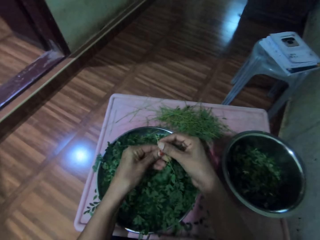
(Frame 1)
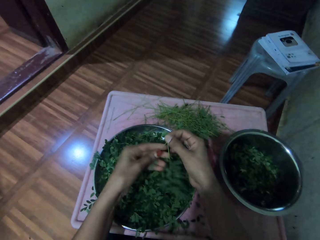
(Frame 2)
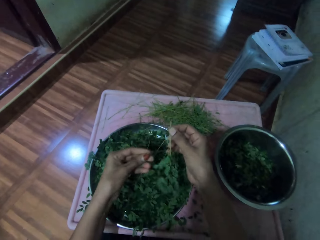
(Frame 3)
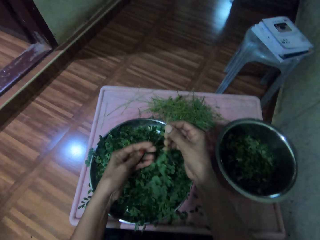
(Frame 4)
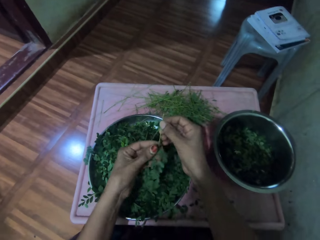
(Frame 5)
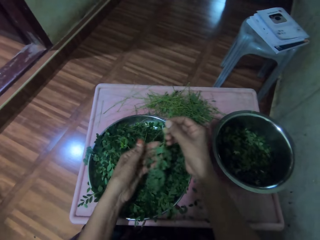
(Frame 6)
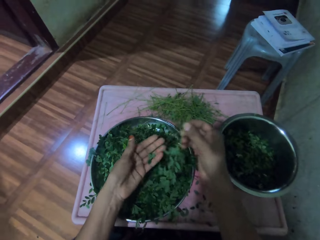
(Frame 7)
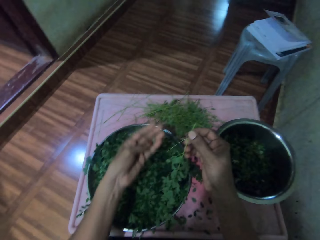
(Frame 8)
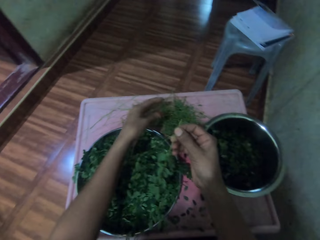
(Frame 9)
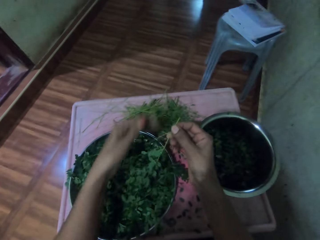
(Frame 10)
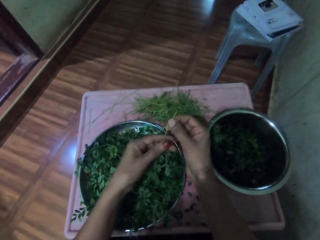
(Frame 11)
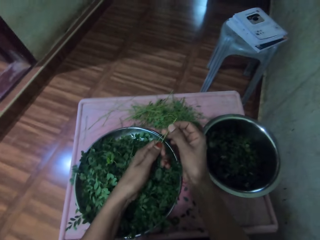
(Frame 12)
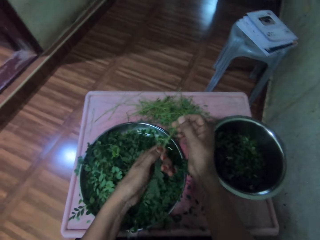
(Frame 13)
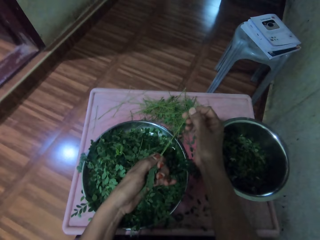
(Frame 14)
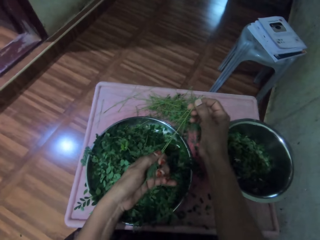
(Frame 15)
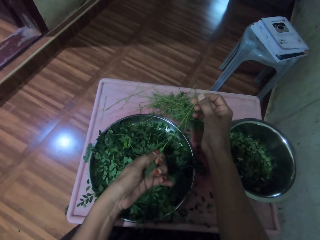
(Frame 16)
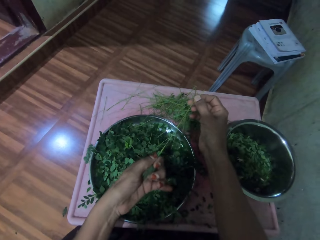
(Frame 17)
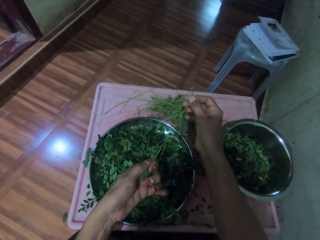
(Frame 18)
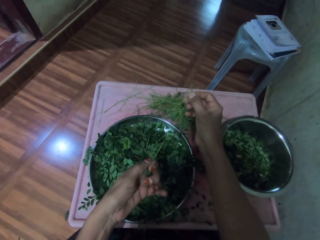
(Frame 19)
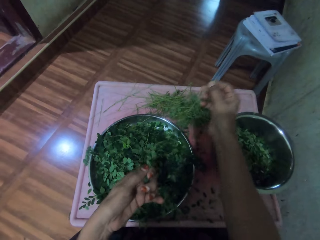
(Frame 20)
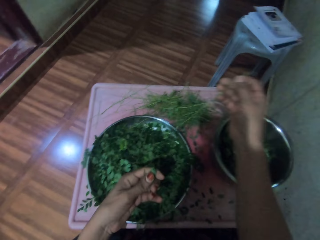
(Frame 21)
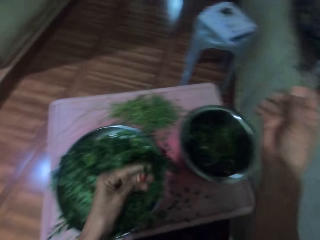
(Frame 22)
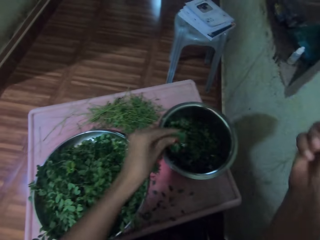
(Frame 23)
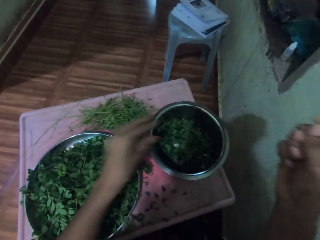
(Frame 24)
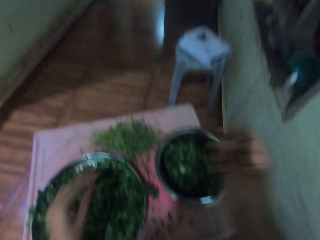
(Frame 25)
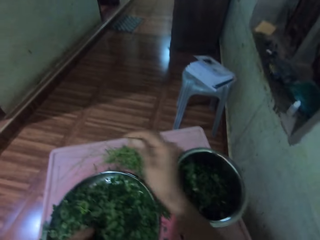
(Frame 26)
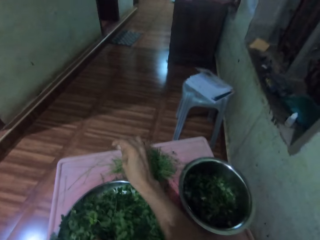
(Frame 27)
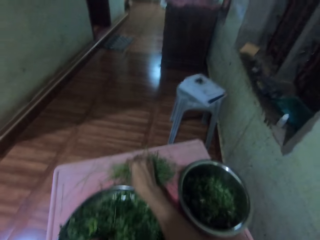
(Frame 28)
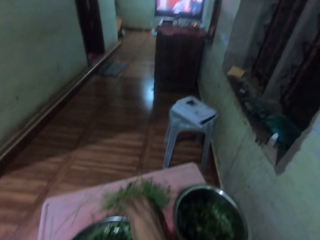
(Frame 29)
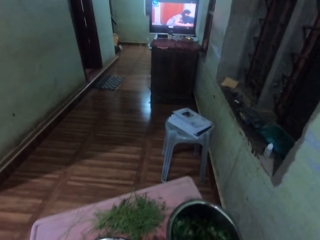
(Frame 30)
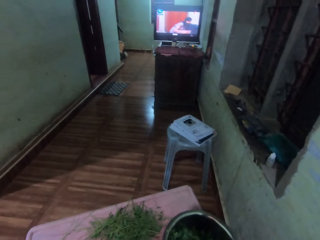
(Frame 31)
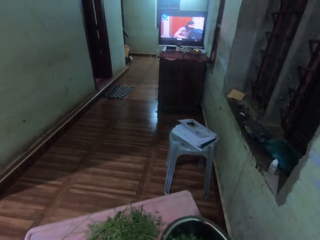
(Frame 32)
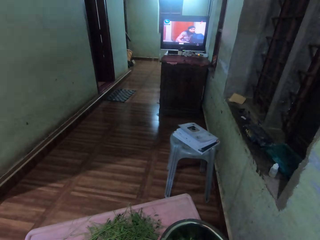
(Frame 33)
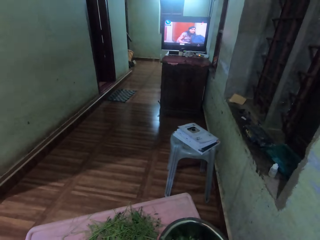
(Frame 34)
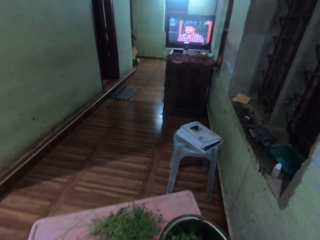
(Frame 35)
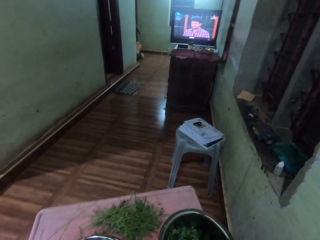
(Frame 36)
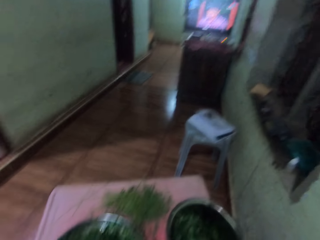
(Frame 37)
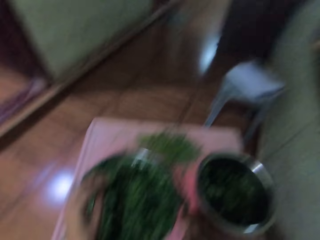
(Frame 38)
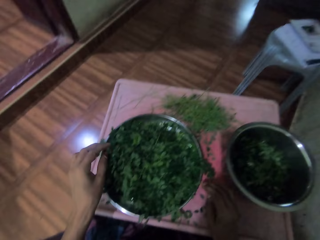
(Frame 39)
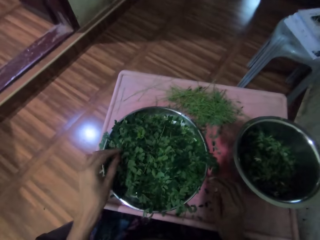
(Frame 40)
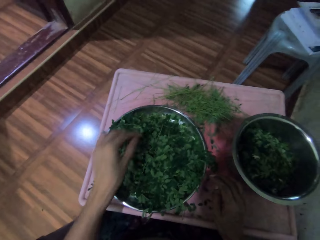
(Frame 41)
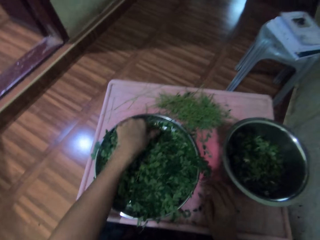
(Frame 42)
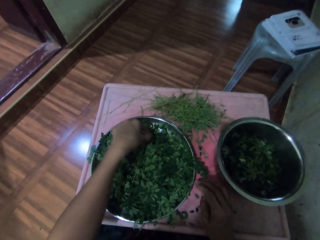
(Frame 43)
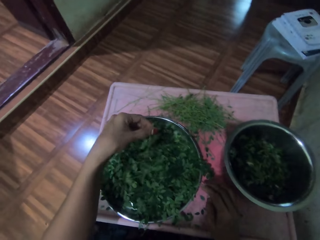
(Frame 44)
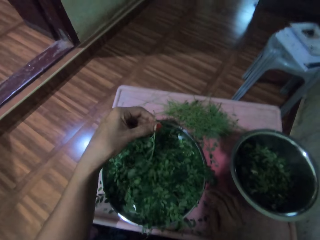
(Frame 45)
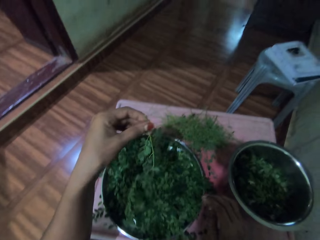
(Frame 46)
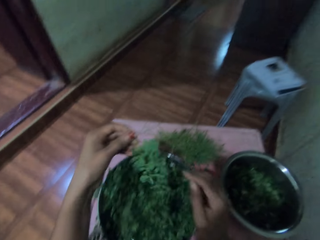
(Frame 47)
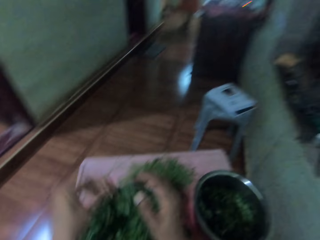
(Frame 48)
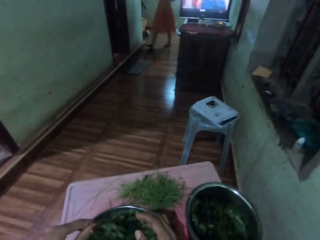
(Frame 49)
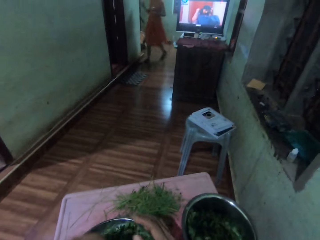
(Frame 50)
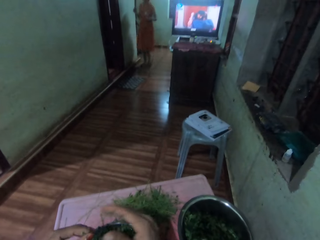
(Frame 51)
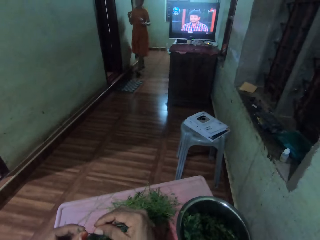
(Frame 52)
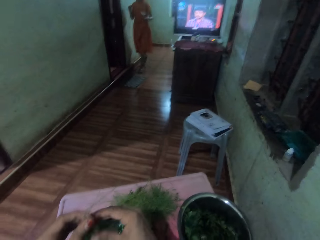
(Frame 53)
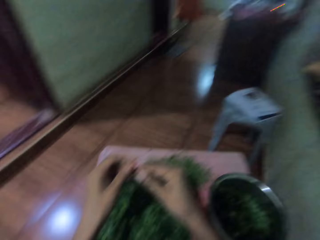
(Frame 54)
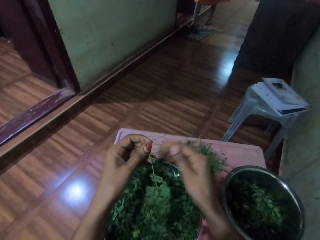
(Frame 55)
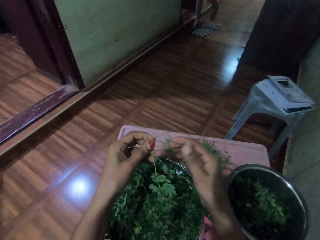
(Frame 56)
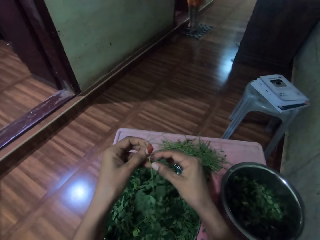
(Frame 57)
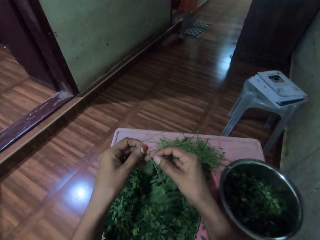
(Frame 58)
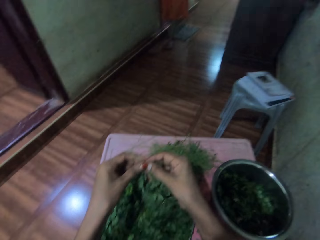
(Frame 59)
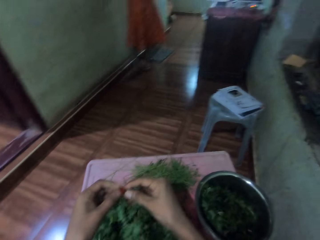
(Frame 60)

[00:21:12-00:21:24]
The camera wearer shifts a vegetable to the right hand. They take the vegetable, put down the vegetable, and prepare the vegetable. They destem the vegetable. They place the vegetable in a bowl. They place the stem on a table. They look around. They pick up the vegetable. They look around.

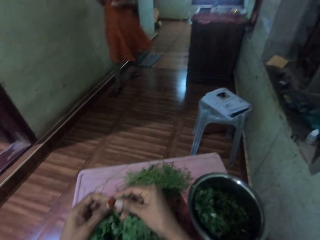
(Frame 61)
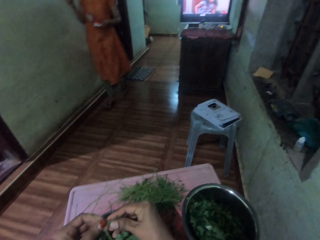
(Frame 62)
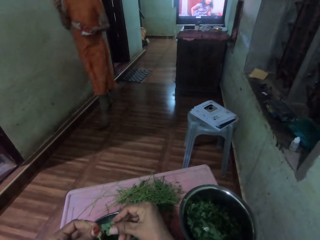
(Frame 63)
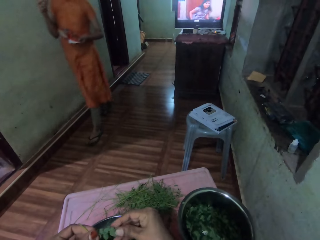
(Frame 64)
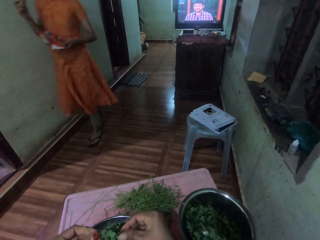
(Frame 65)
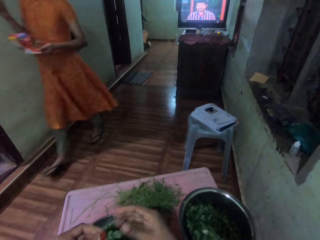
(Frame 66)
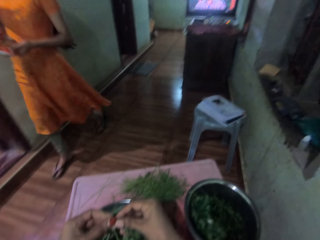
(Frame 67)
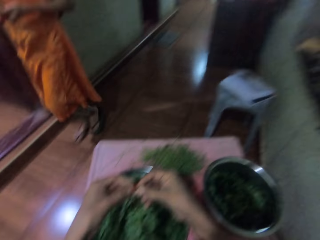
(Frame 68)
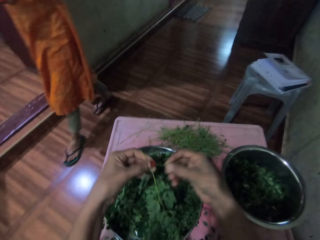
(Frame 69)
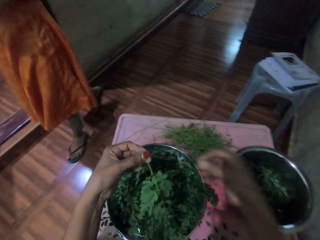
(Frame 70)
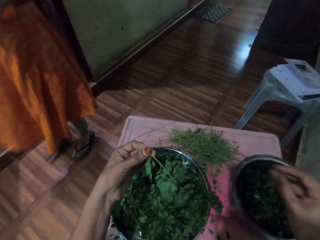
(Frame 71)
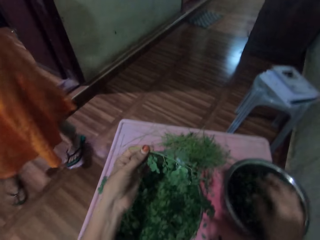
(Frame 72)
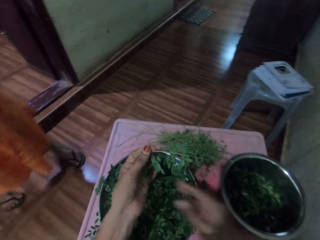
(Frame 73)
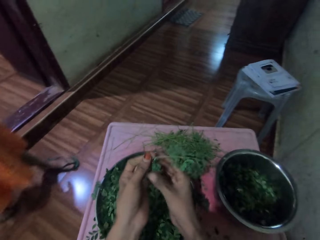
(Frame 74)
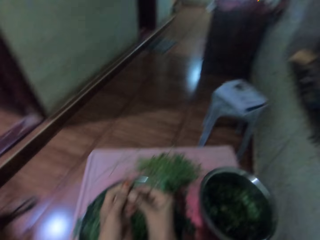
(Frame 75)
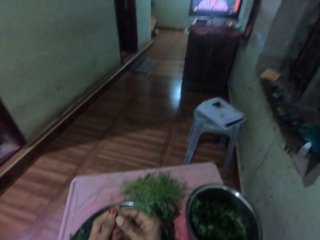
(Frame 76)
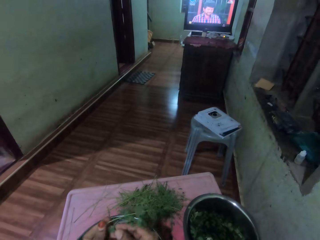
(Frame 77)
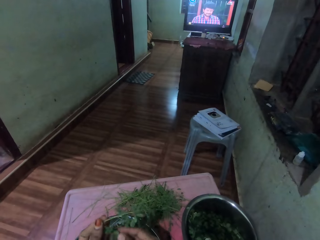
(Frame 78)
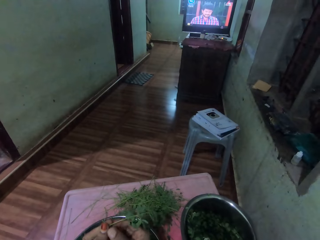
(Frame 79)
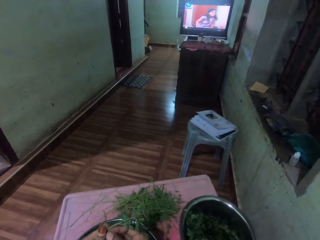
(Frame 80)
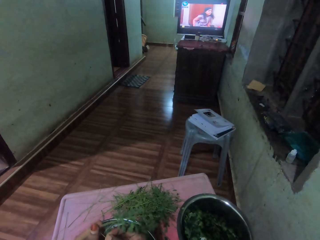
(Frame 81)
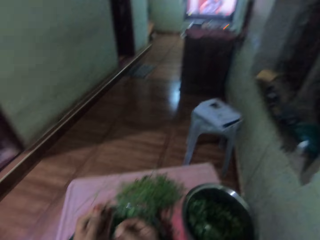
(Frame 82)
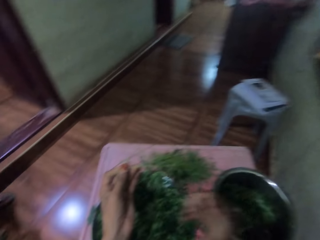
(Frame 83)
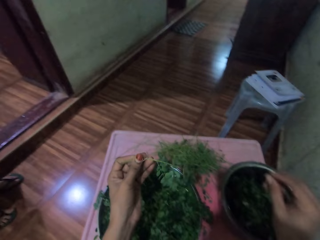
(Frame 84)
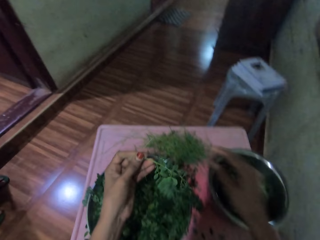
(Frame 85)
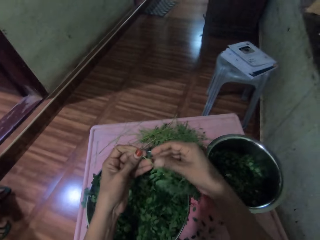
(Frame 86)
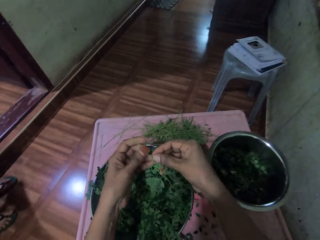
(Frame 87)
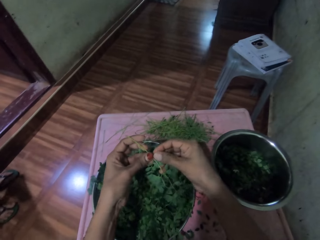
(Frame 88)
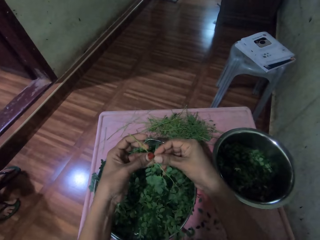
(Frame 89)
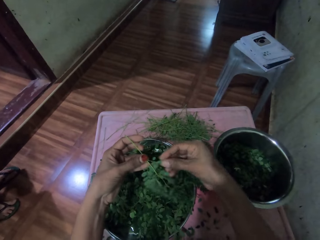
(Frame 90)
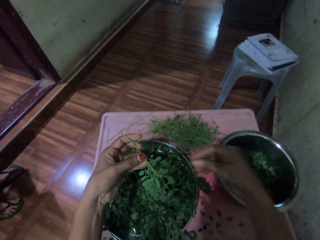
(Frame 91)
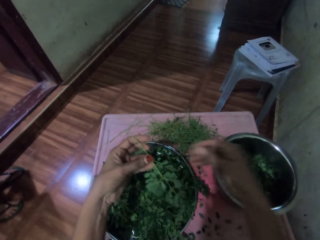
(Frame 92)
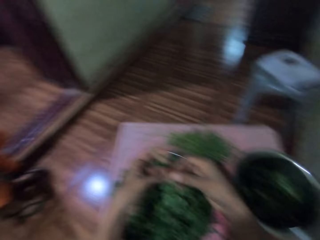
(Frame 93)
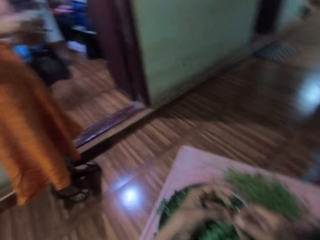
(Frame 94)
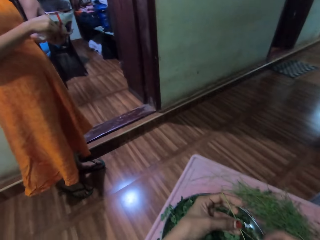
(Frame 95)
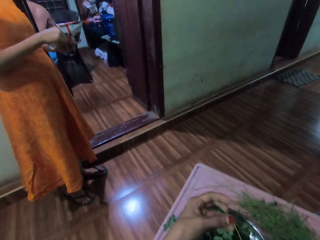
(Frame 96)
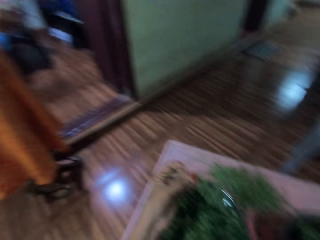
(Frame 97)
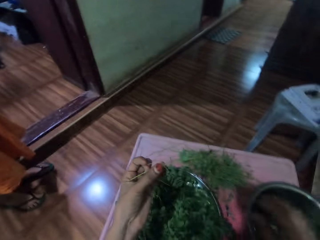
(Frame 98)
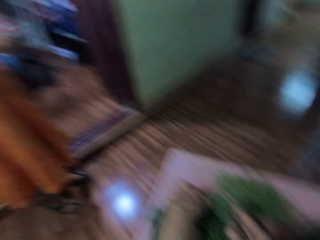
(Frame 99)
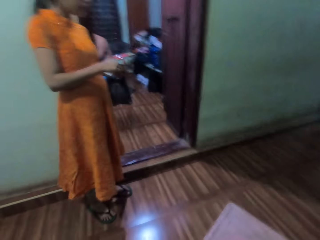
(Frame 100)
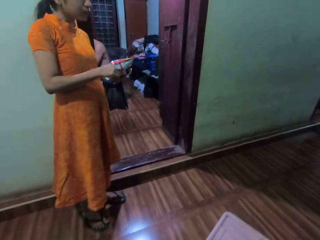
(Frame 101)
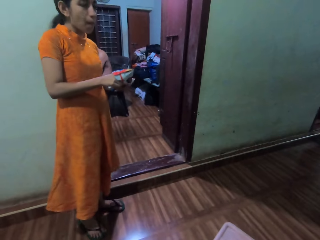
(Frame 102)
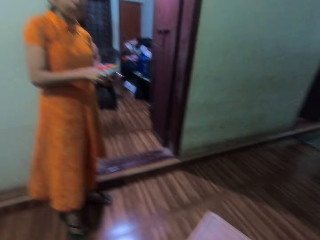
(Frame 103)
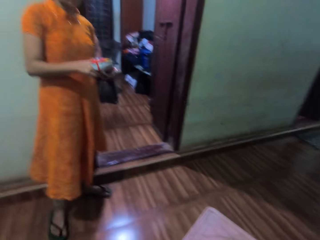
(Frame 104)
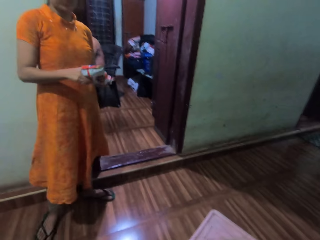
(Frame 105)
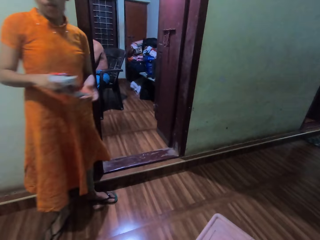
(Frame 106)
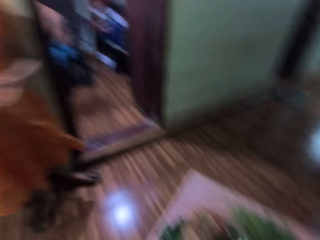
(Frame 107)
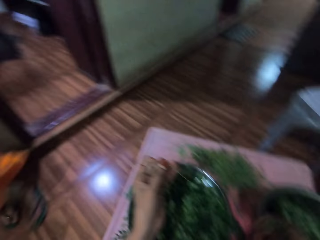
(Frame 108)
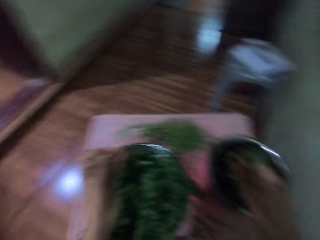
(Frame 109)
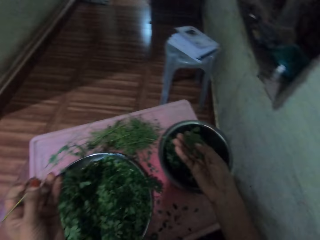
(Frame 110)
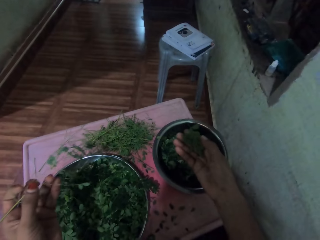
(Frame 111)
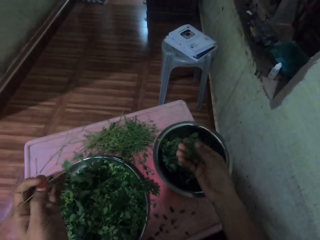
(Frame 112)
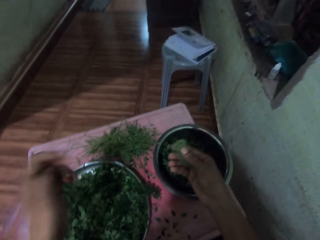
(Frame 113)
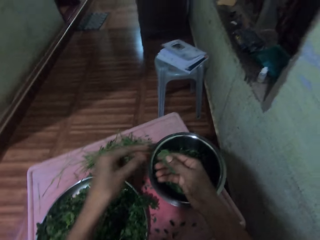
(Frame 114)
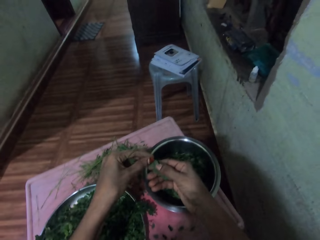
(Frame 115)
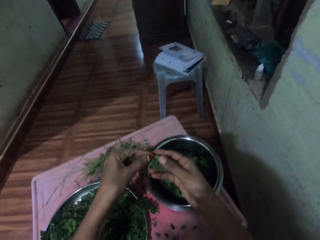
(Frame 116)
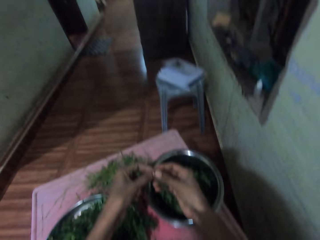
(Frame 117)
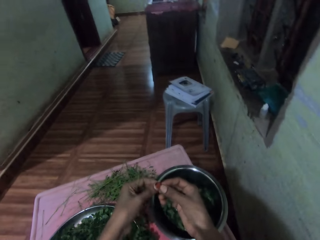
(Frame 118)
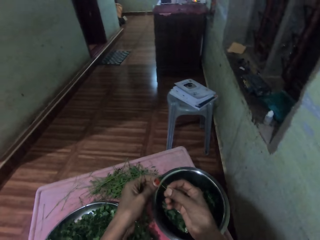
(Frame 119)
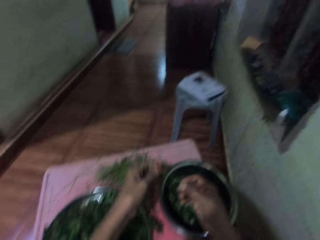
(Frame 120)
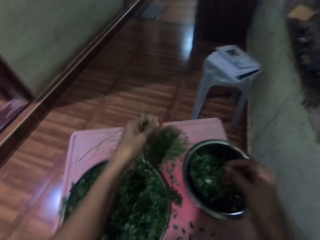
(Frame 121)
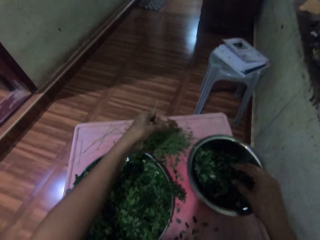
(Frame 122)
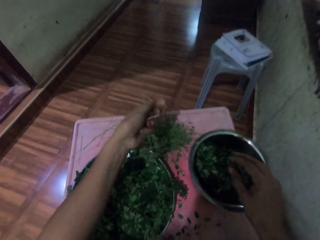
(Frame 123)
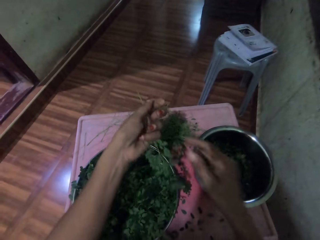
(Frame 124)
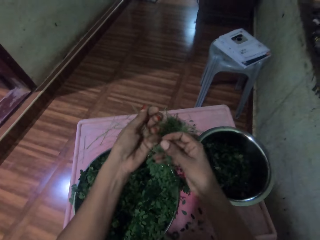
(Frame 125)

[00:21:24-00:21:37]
The camera wearer destems the vegetable. They prepare the vegetable and put the vegetables in a bowl. They prepare the vegetable. They look around. They put the vegetables in the bowl. They prepare the vegetable. They look around. A lady walks around. The camera wearer talks to the lady. They place the vegetable in the bowl. They prepare the vegetable. They place the stem on a table.
